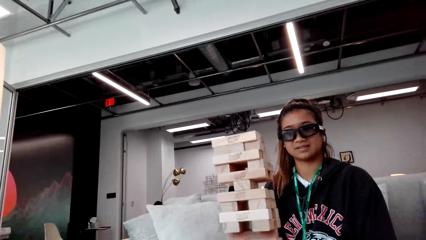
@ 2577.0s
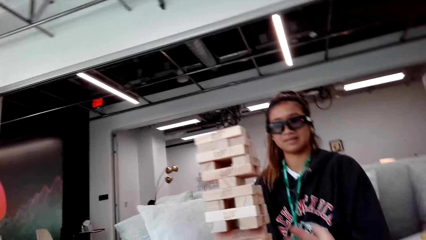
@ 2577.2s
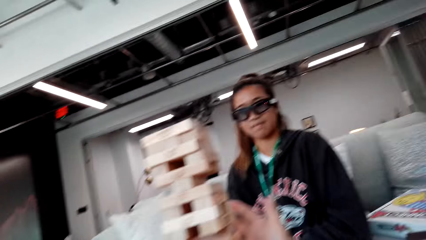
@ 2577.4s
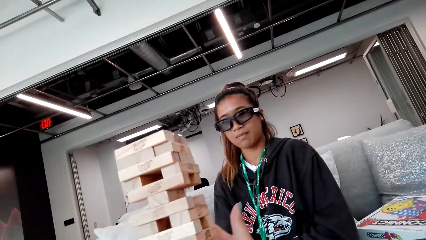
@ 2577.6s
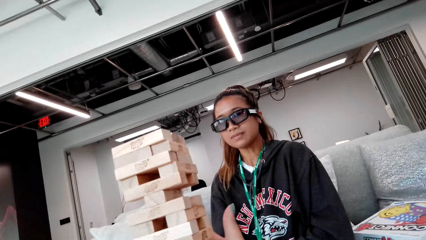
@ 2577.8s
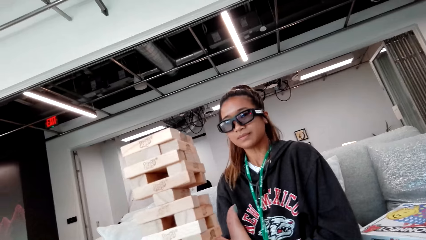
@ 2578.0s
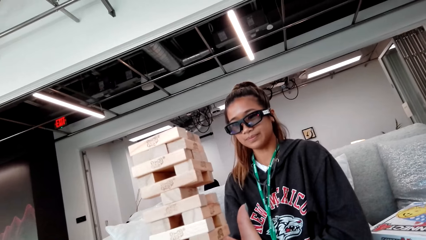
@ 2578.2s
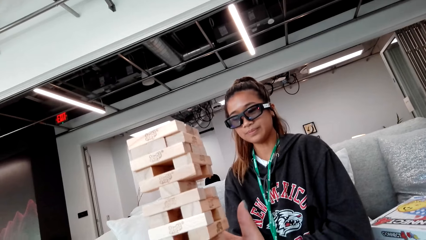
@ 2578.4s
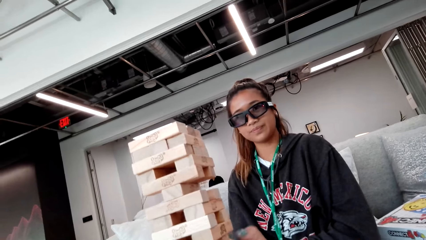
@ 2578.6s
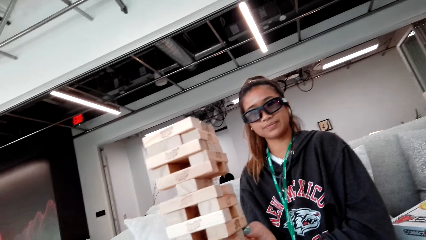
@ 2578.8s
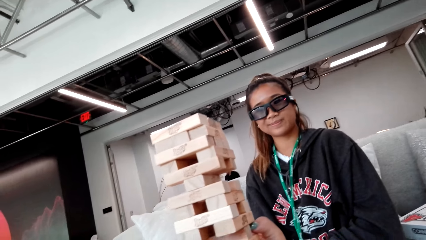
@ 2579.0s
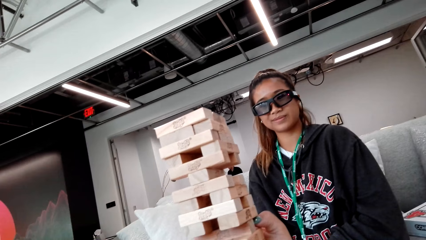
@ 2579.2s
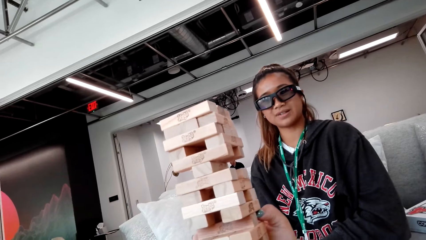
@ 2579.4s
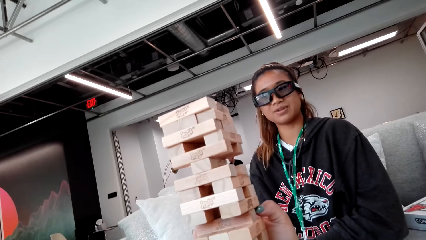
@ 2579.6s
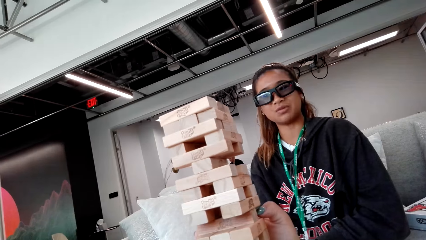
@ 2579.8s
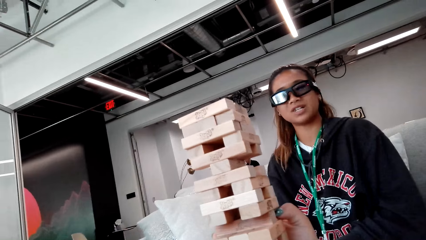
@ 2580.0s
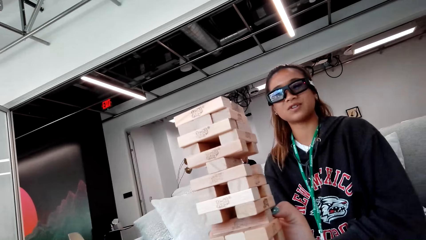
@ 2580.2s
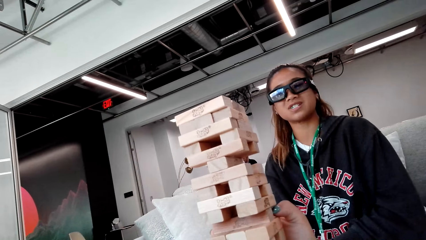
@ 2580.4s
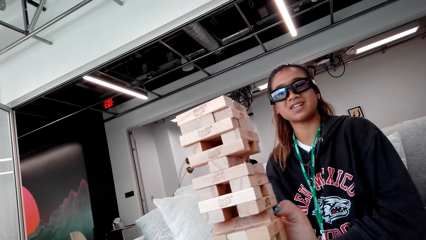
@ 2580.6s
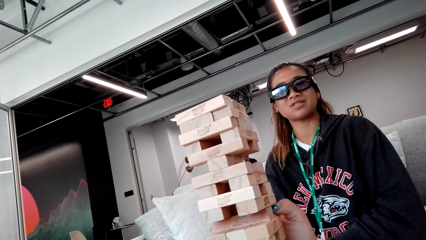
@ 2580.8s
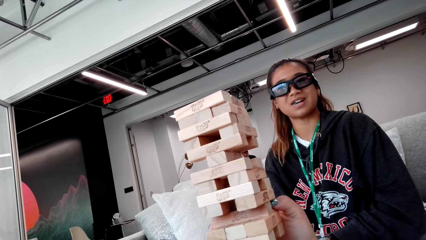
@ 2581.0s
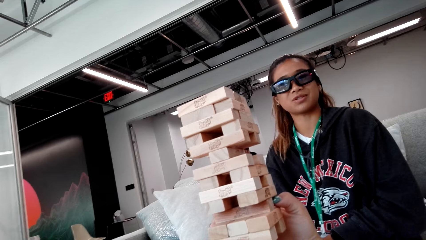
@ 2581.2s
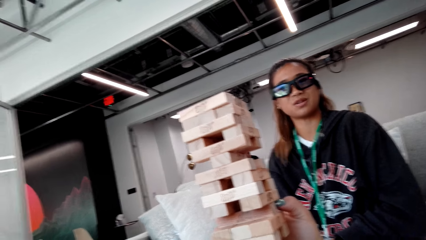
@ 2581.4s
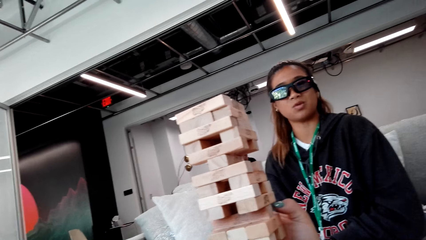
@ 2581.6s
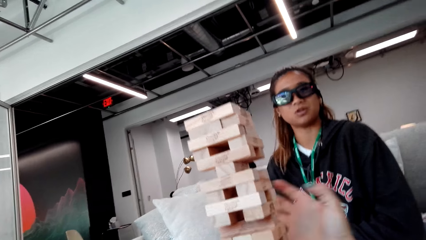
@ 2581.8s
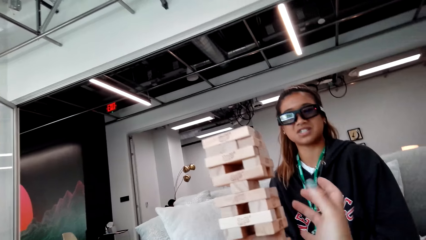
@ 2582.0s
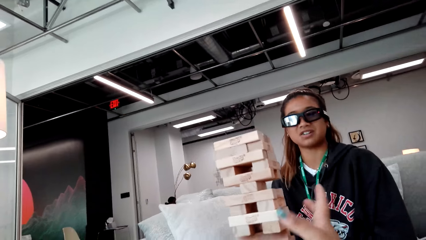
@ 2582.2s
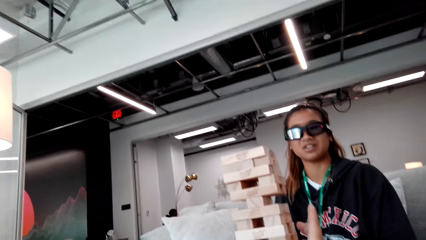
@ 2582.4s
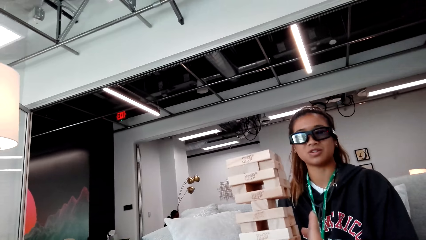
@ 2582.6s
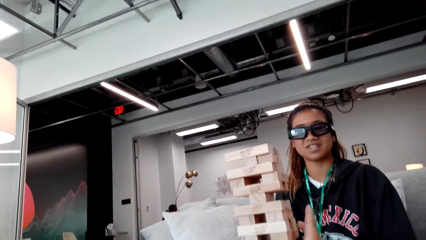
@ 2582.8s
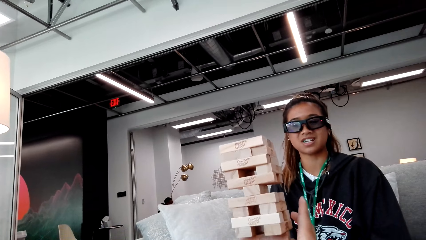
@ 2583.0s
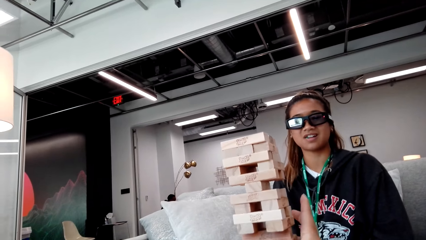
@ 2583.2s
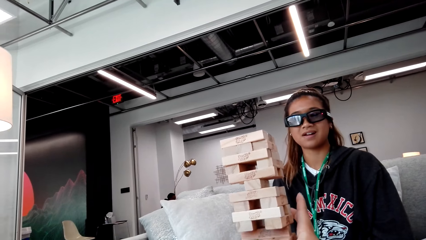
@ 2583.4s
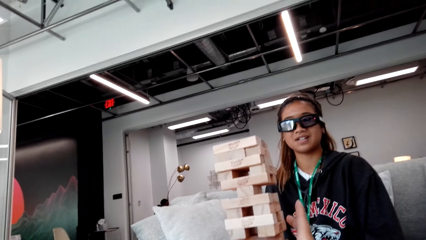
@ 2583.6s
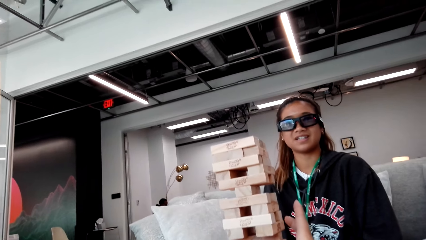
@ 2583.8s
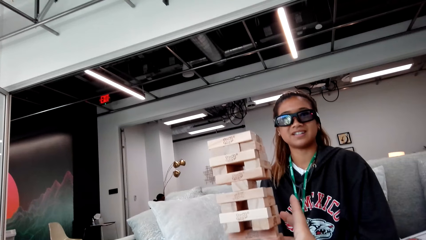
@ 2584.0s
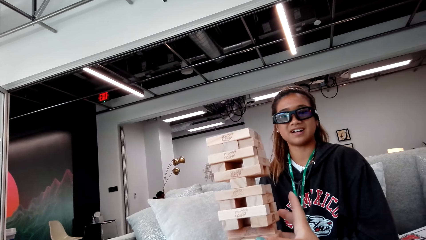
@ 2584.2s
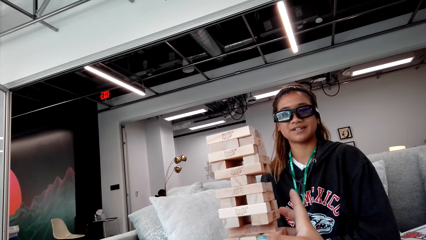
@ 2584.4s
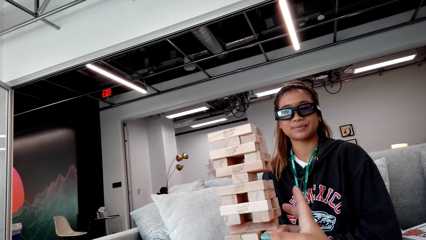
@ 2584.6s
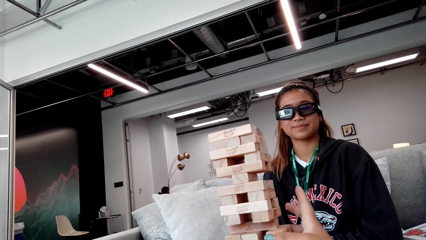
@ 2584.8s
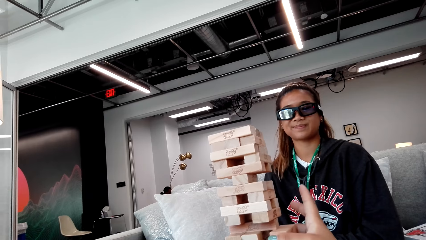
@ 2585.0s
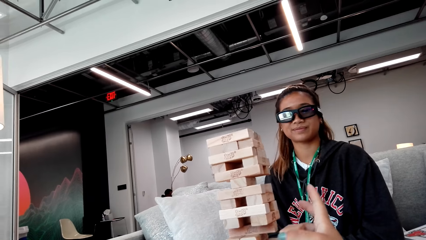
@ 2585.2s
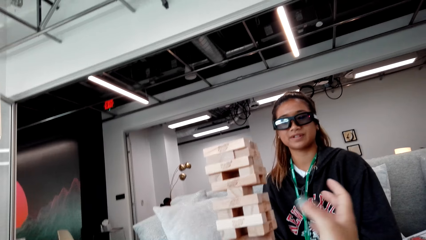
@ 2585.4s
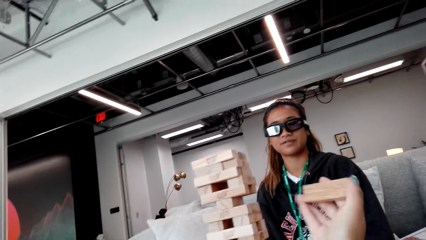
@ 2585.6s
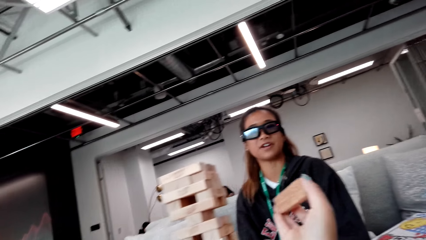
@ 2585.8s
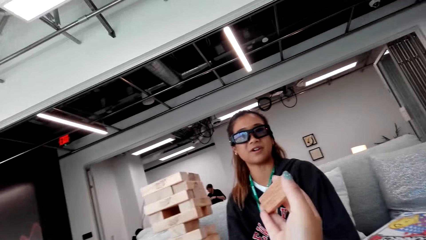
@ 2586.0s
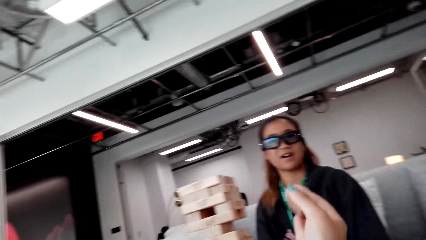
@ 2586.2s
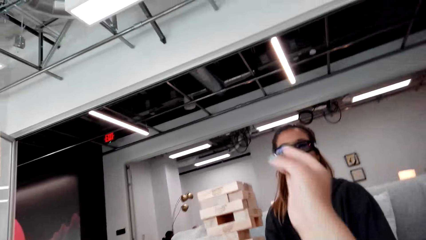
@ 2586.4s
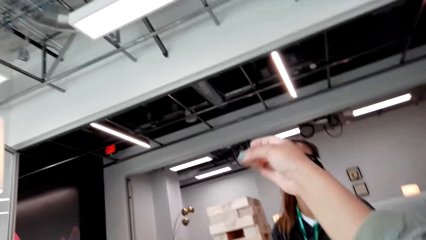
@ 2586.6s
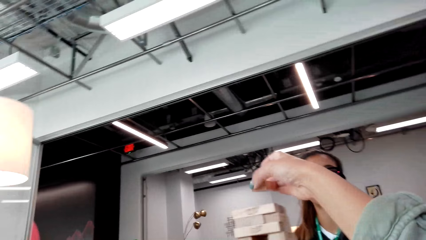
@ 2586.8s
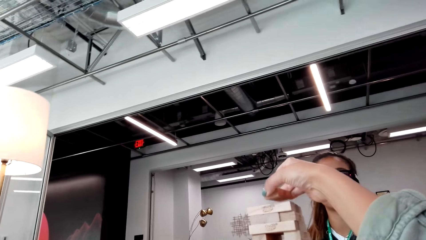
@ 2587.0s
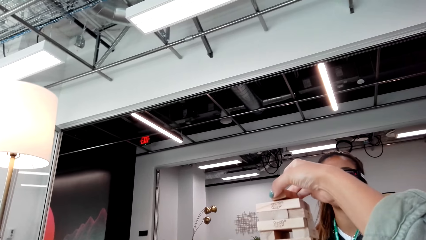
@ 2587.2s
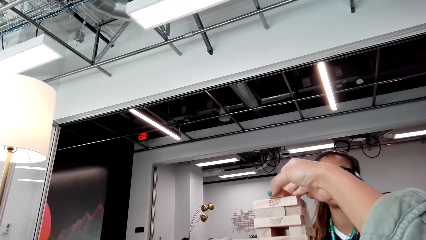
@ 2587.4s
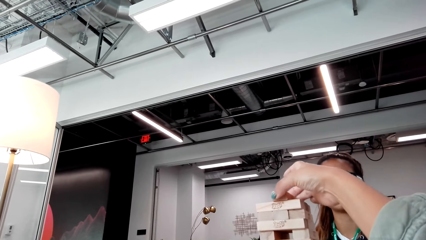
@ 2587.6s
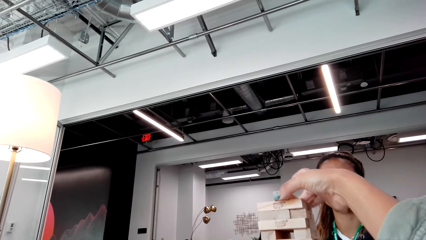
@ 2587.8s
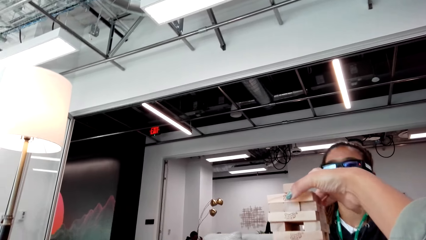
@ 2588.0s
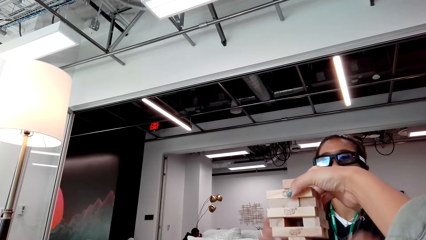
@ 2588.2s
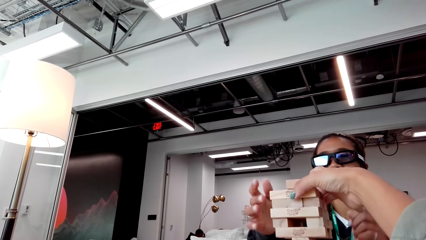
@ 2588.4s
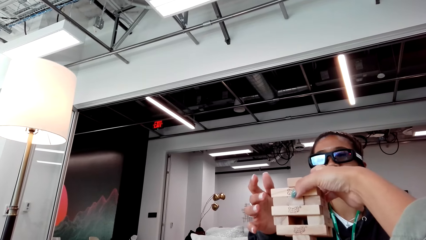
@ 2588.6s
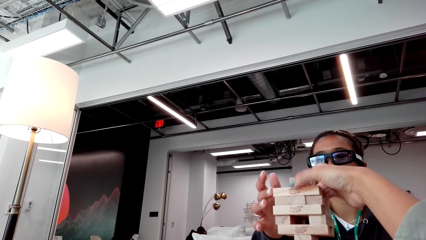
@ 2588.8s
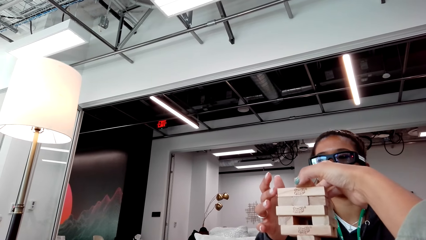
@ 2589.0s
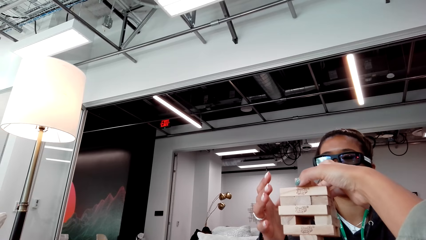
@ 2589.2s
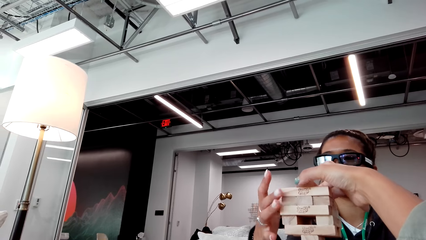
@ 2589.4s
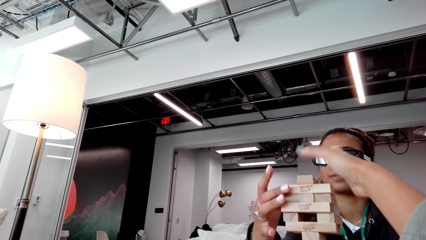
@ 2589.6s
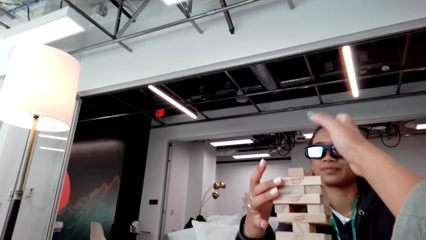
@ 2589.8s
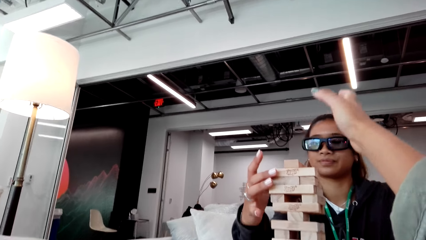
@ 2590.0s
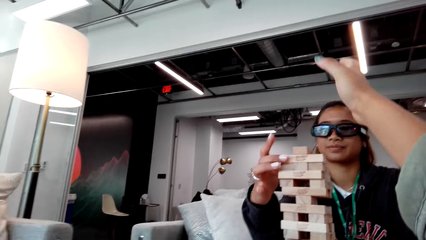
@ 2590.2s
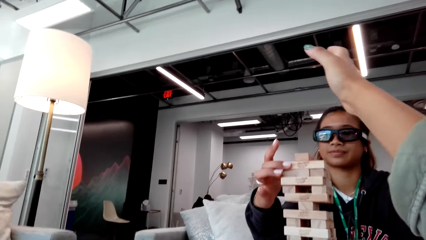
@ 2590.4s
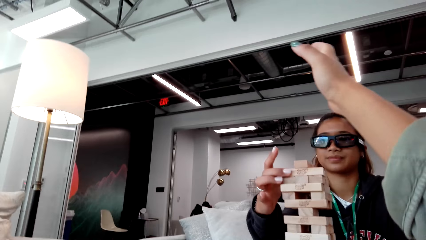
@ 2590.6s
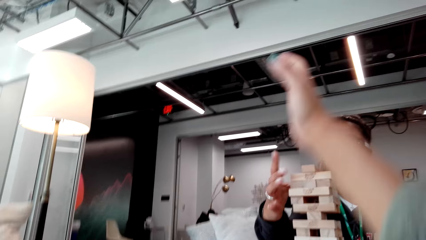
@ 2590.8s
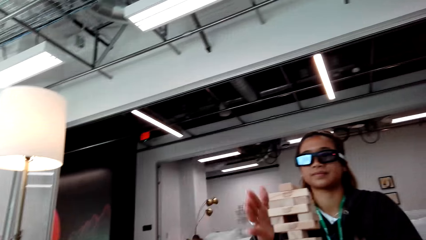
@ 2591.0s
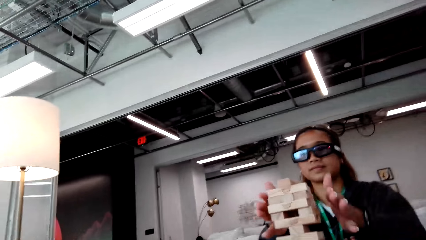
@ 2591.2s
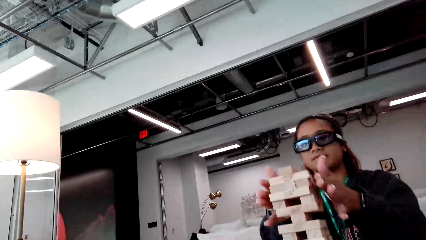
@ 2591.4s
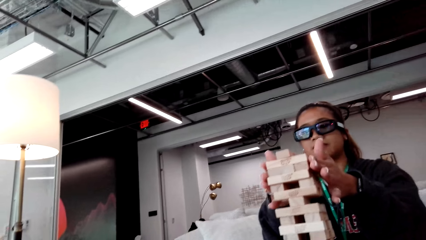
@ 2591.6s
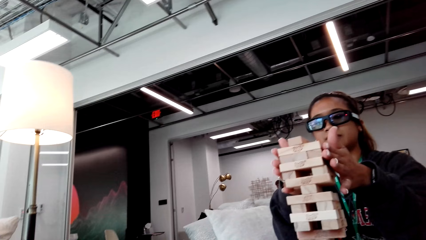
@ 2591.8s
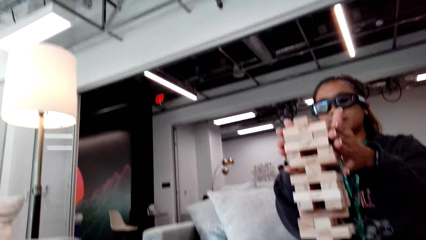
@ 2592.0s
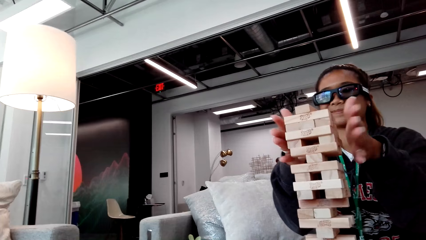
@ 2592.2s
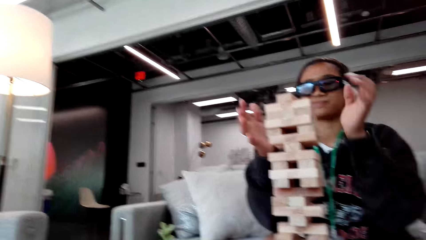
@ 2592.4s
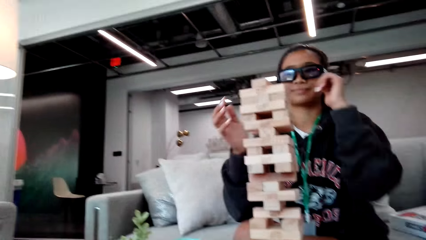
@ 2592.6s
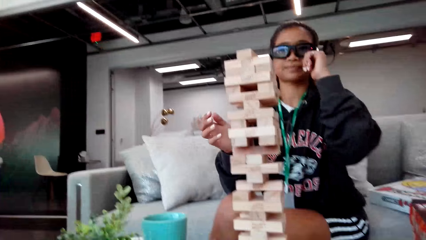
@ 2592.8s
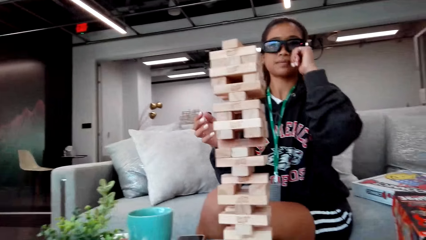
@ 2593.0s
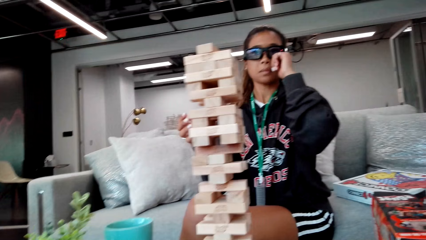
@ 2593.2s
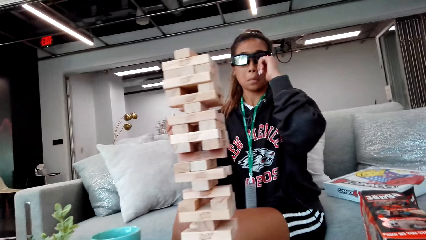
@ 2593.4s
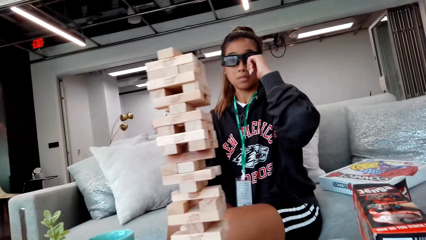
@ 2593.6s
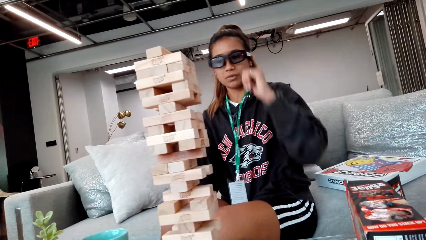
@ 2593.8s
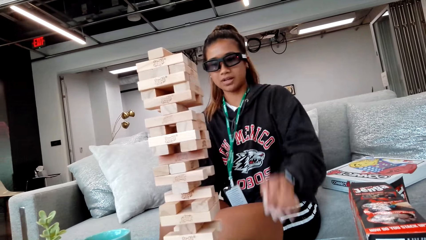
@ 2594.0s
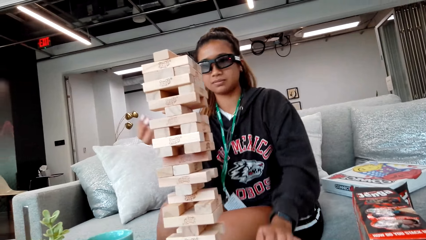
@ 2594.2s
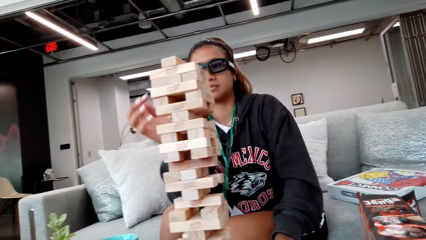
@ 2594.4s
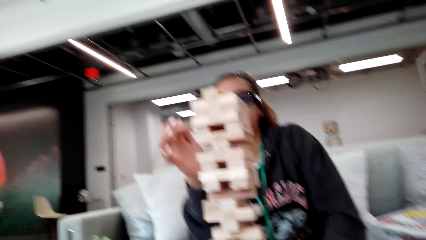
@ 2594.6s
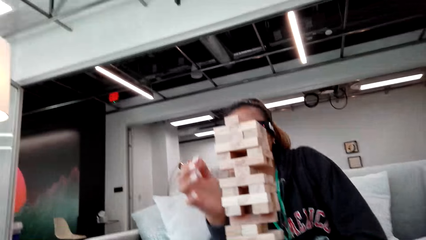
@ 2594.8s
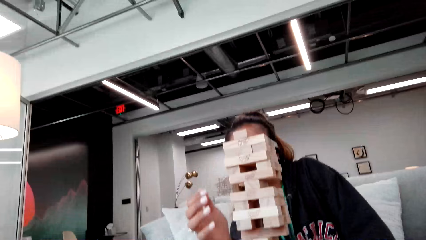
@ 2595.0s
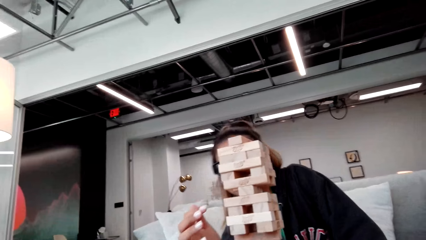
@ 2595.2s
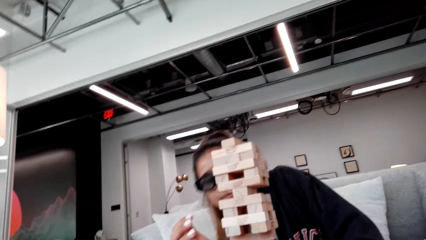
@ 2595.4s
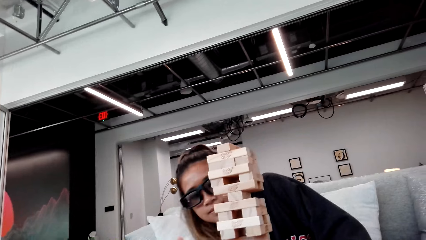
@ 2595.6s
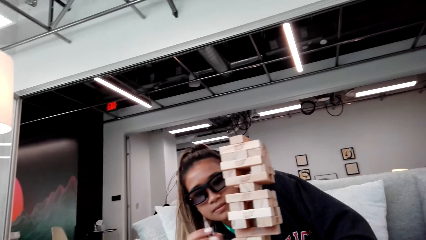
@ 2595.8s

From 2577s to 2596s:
The camera wearer moves the wooden blocks. A person touches the wooden blocks. The camera wearer looks at the wooden blocks.
